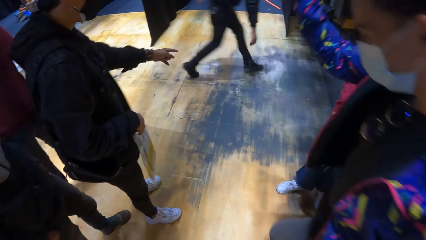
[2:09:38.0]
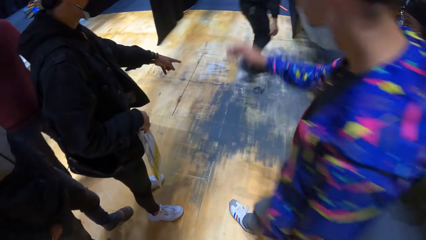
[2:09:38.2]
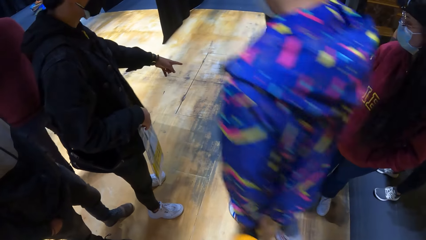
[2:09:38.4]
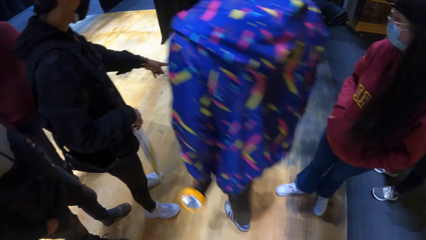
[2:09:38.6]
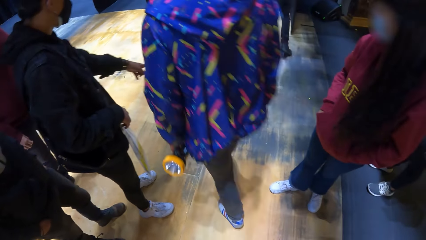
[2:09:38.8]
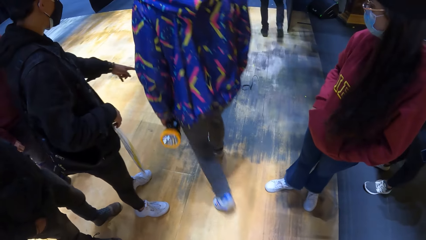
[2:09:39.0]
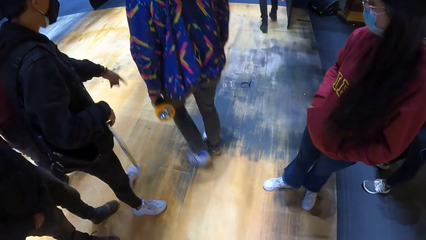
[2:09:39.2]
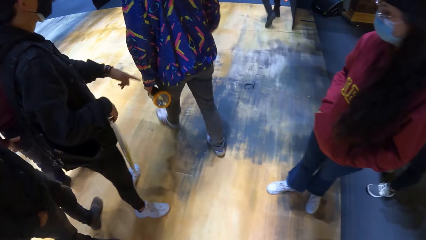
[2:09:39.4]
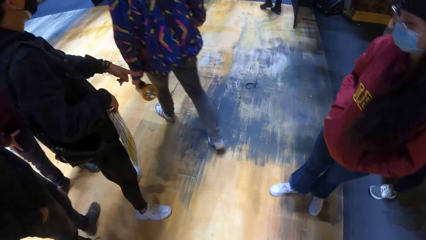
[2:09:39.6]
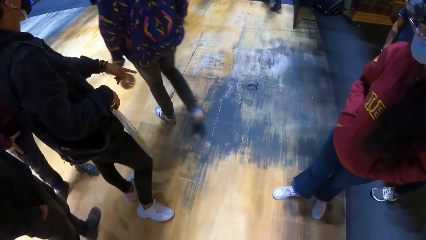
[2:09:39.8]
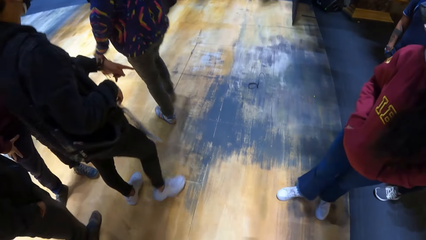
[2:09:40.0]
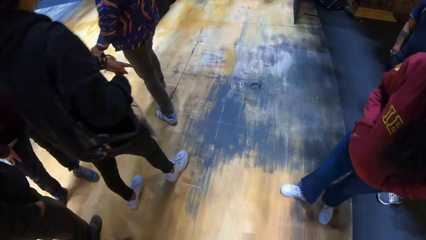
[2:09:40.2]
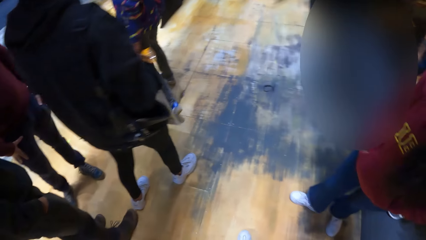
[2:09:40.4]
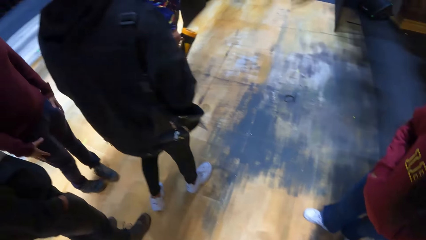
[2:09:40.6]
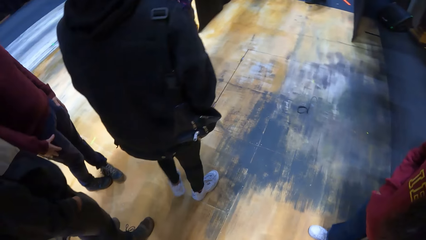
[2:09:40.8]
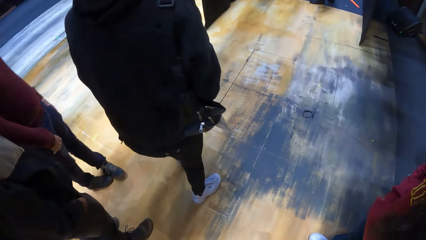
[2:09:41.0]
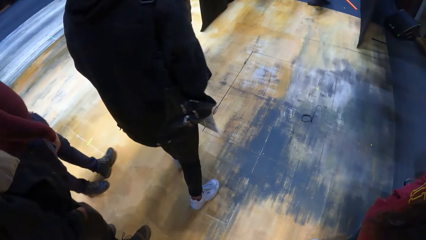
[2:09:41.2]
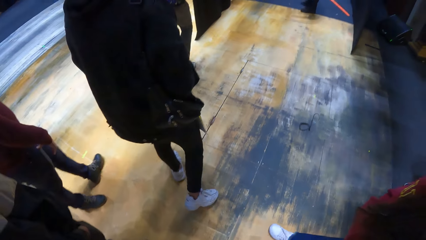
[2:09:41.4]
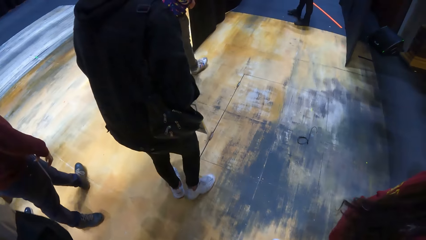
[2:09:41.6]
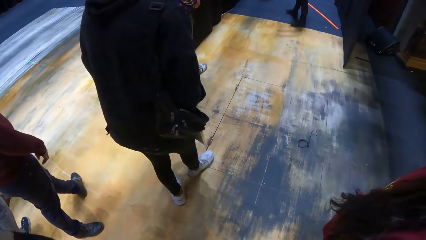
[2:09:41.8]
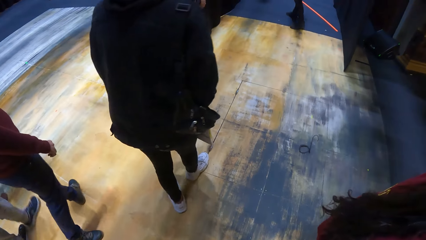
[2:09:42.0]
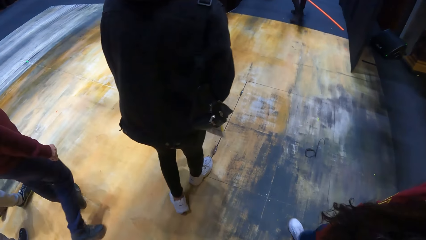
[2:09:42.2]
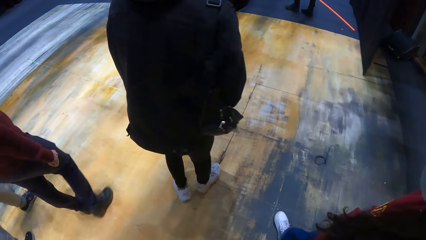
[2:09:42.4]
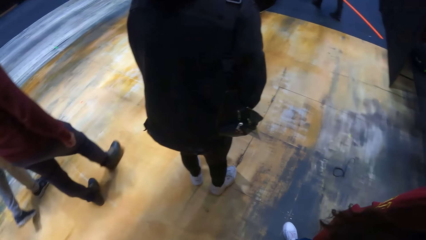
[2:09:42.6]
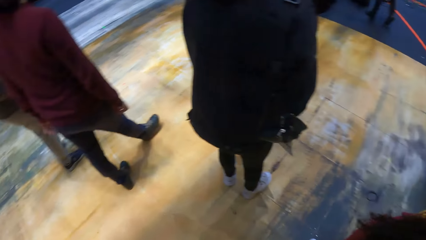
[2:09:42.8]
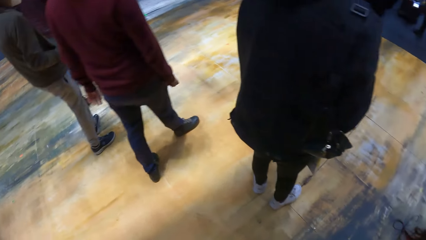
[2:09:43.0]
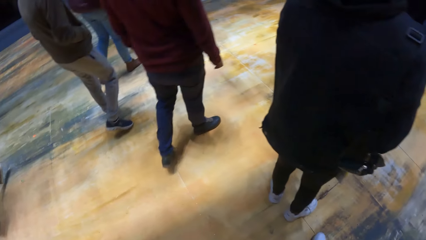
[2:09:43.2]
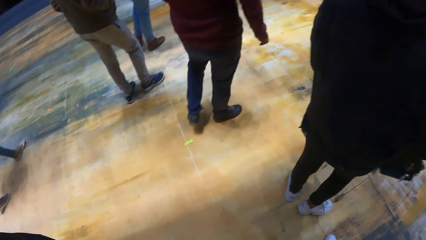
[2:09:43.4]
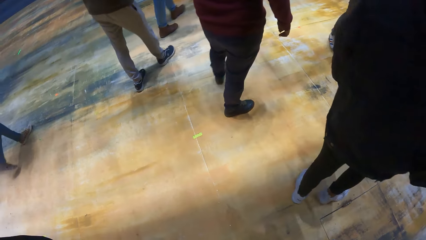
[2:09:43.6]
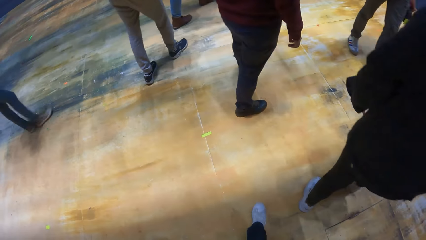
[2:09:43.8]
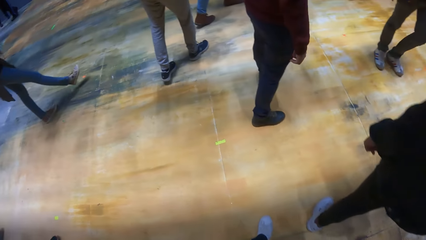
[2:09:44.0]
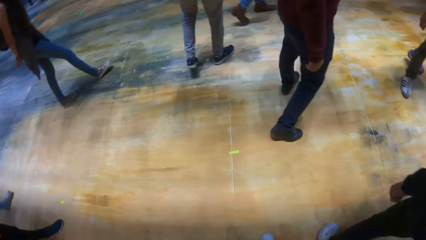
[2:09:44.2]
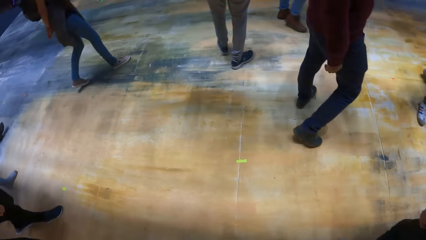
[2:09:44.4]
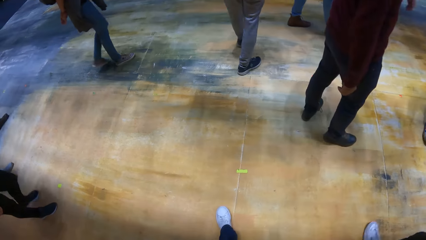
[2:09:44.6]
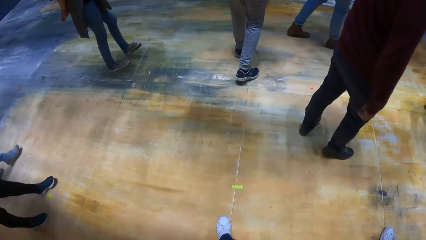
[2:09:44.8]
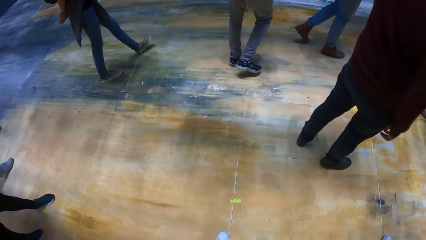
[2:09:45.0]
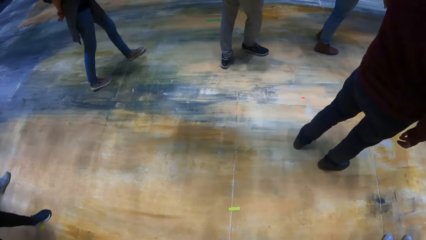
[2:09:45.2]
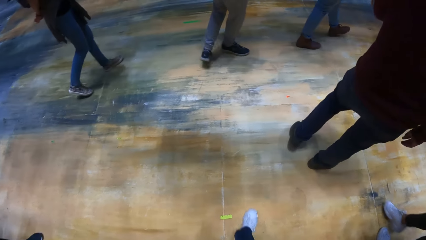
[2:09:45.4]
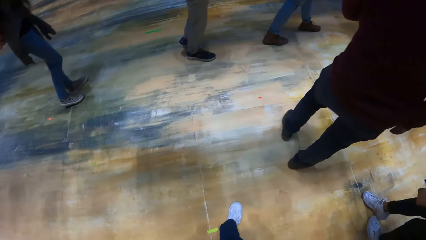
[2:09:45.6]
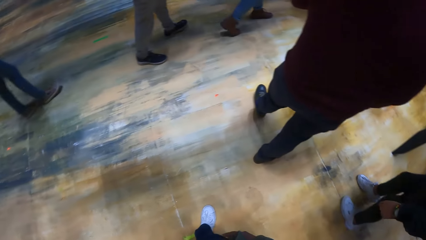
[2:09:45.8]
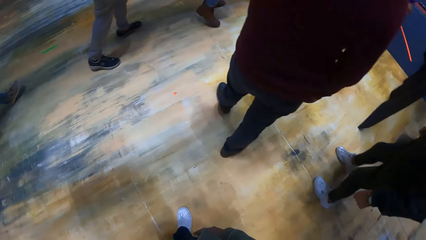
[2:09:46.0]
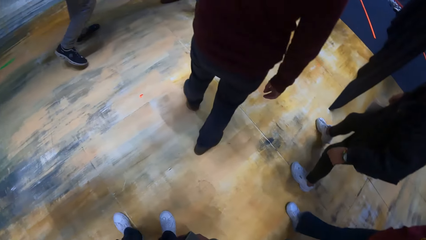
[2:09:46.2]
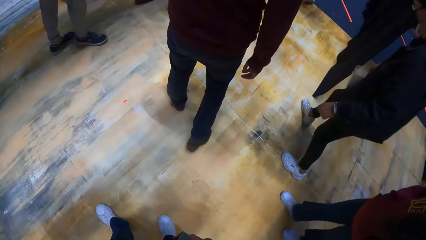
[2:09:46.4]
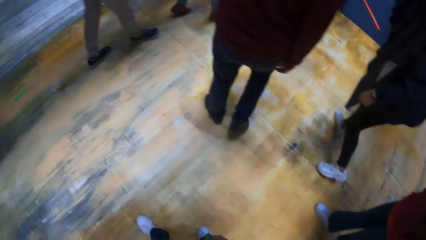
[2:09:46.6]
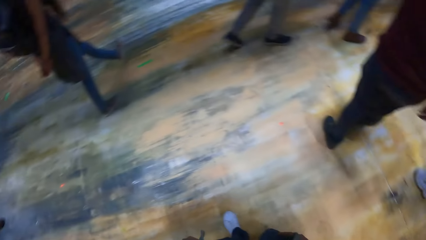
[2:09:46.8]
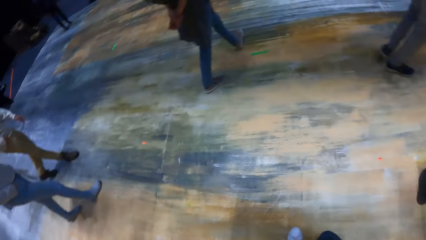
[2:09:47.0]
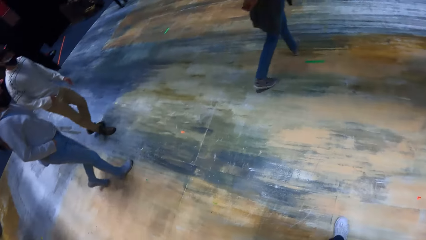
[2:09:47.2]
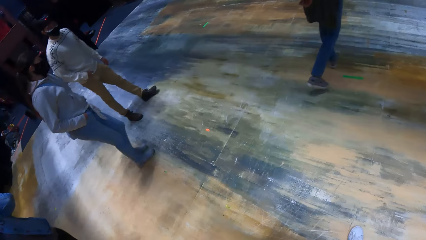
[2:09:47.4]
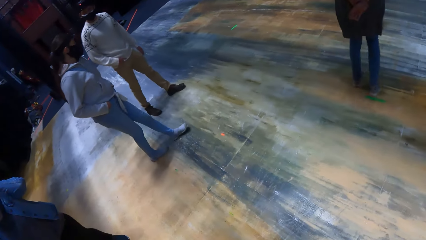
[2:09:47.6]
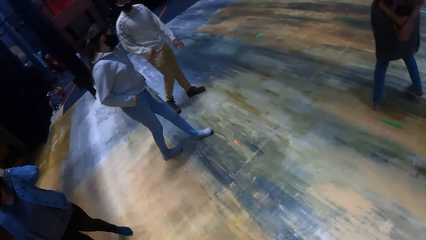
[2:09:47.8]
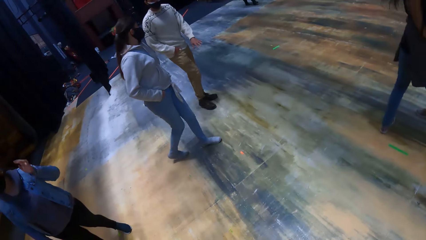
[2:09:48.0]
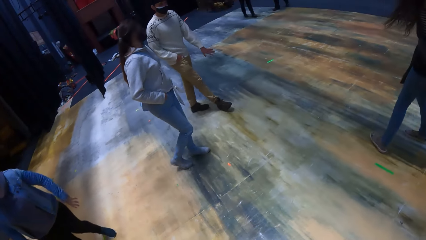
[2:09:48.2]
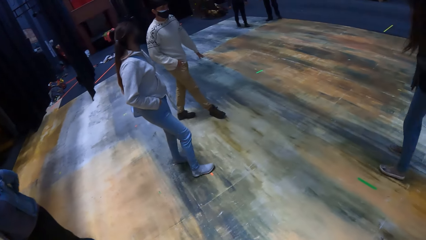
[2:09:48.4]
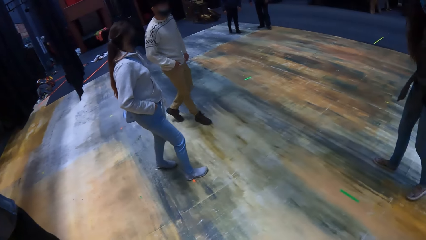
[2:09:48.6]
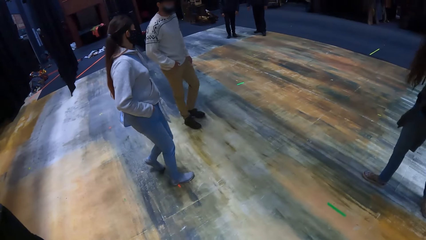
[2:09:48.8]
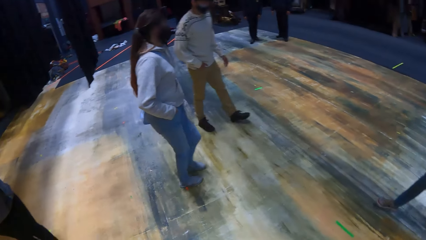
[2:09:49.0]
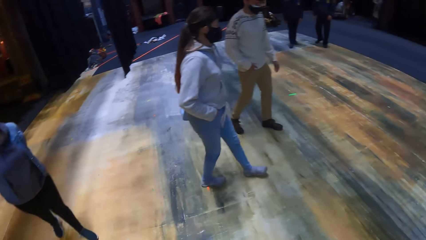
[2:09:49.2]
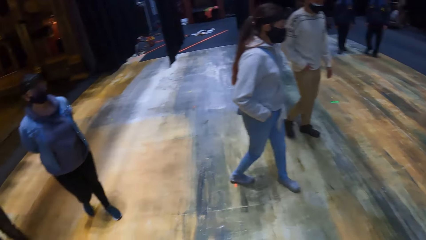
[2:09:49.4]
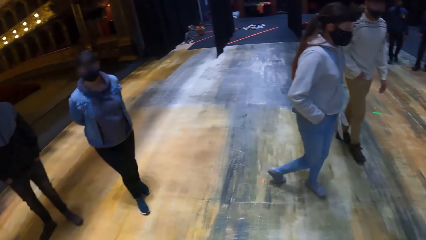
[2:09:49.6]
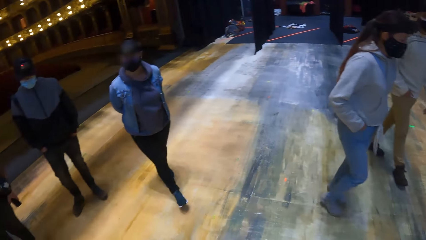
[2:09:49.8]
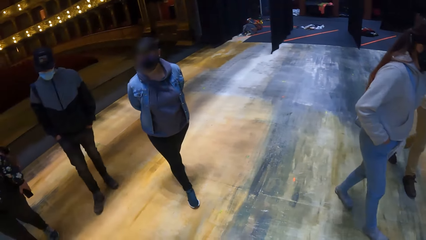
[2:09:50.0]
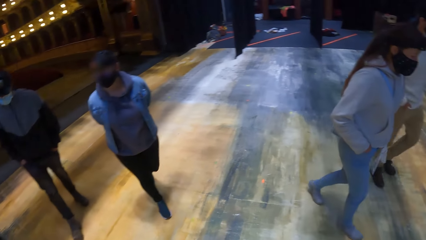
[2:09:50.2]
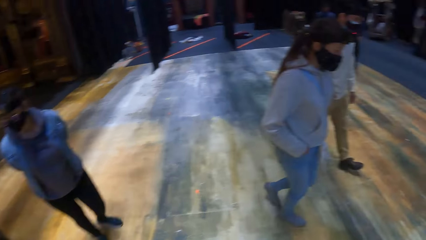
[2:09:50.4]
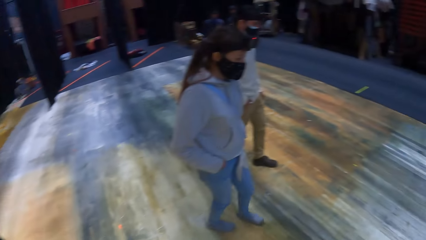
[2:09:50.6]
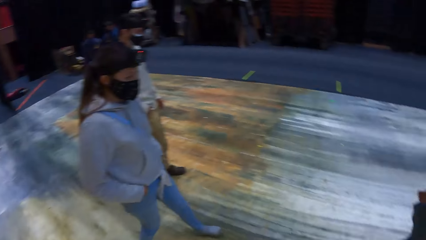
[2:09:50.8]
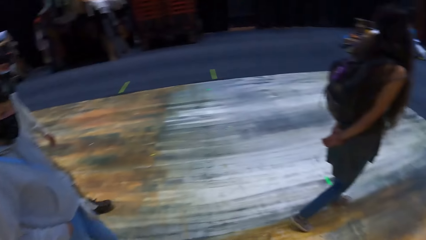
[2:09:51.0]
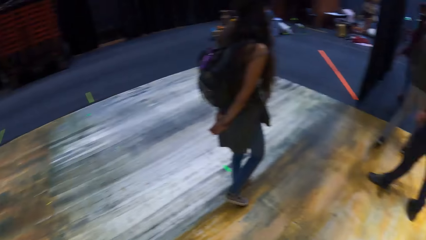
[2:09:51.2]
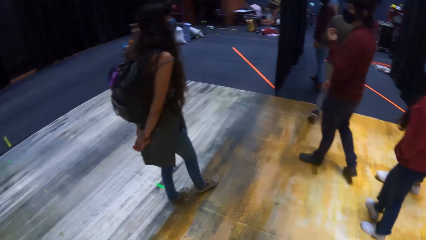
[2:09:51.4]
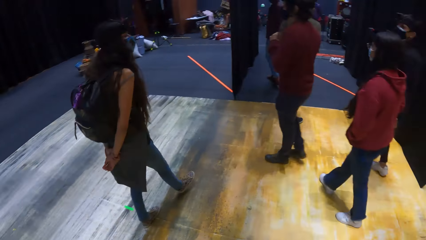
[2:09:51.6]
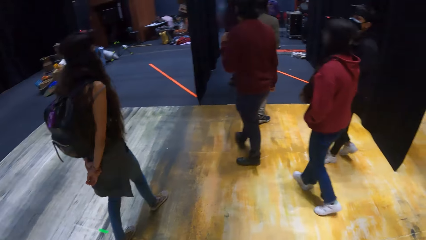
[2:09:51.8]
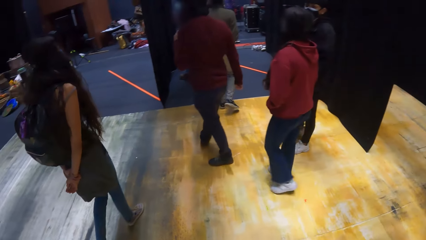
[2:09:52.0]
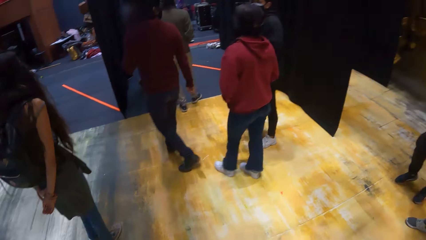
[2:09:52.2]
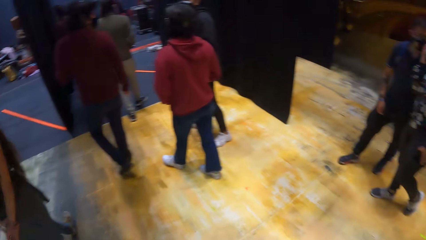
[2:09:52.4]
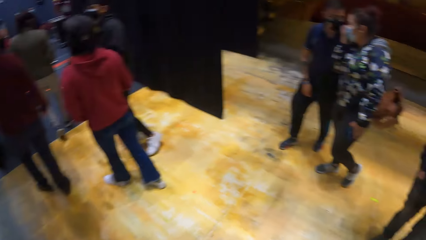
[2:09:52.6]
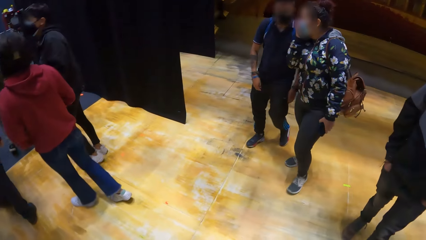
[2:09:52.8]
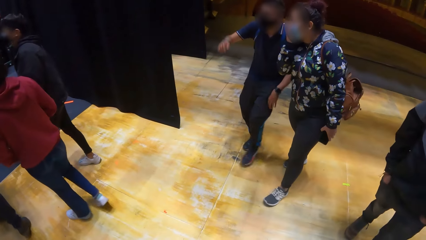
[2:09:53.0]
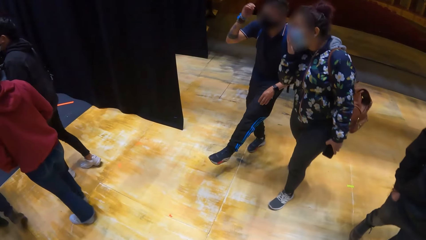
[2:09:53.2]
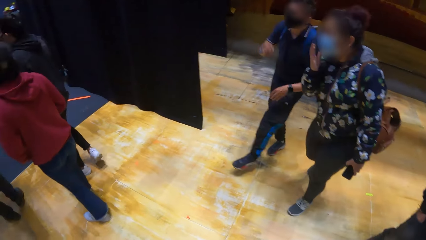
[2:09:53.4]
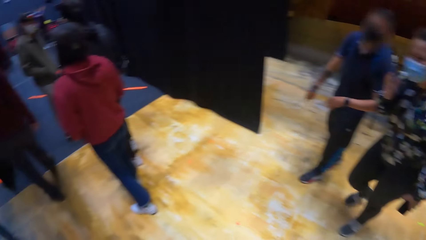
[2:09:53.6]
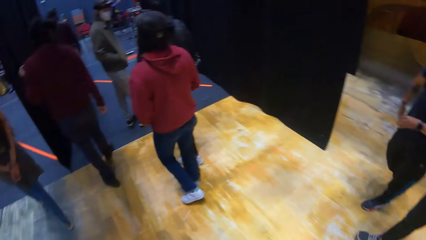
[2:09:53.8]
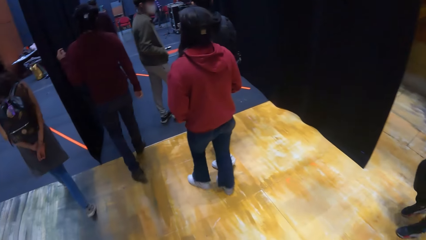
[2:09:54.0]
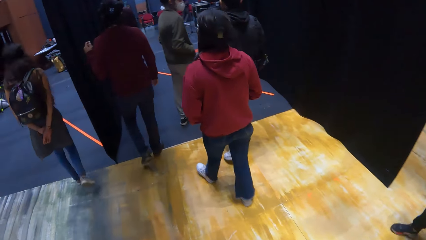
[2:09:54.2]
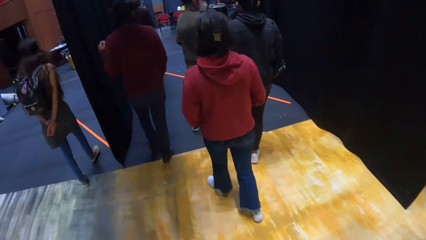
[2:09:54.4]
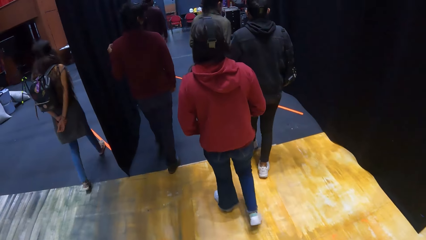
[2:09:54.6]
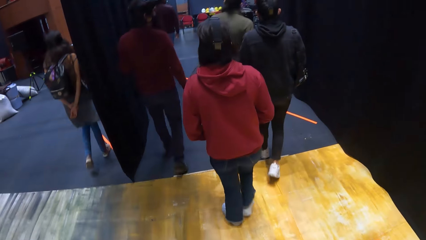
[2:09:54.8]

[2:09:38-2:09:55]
A man points to the trapdoor. Another man walks past the camera wearer. Another man walks away from the trapdoor. The first man walks away from the camera wearer. The camera wearer moves around. They walk towards the trapdoor. They walk past the trapdoor. They look around. They move around.
